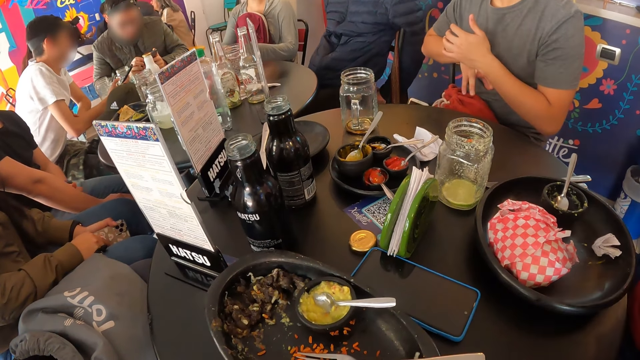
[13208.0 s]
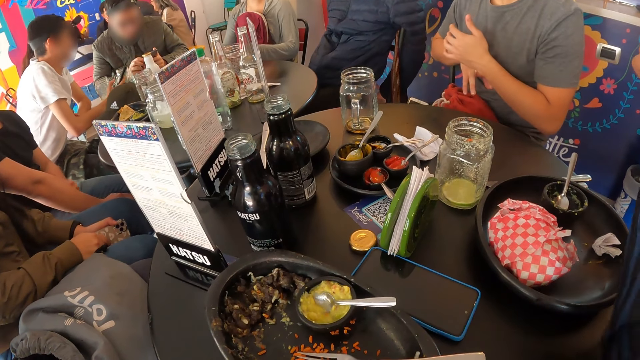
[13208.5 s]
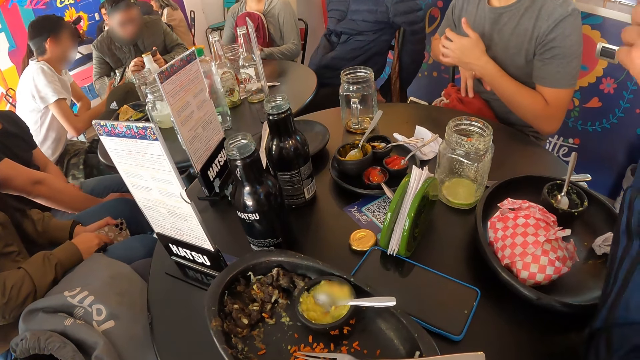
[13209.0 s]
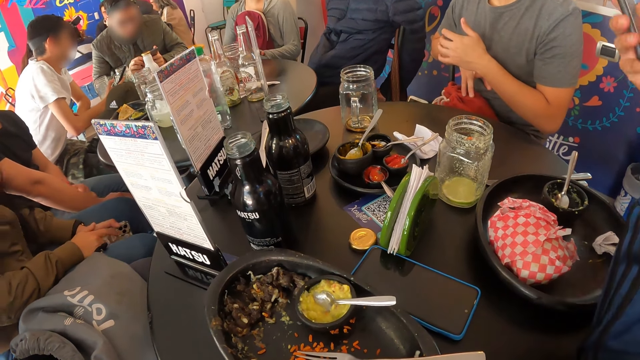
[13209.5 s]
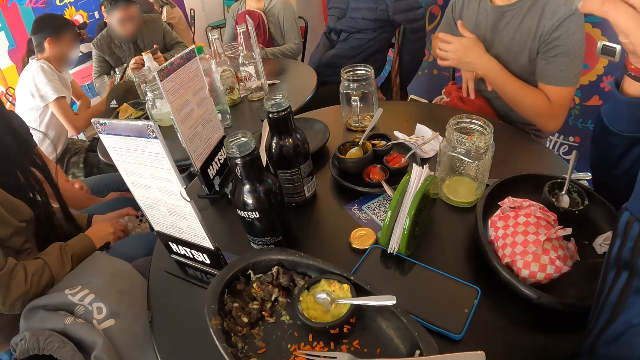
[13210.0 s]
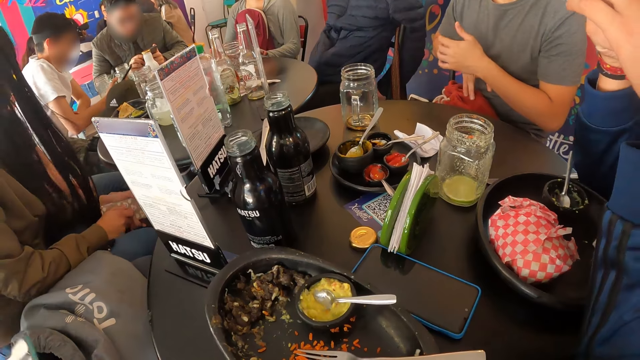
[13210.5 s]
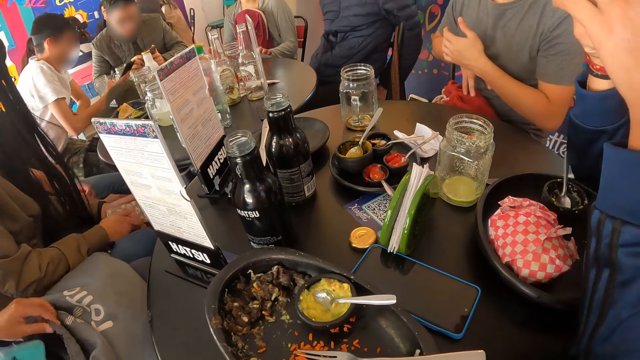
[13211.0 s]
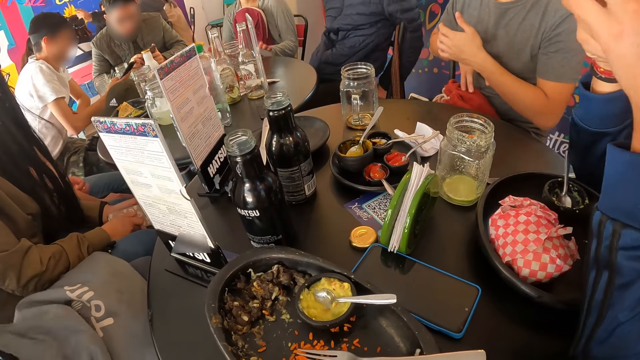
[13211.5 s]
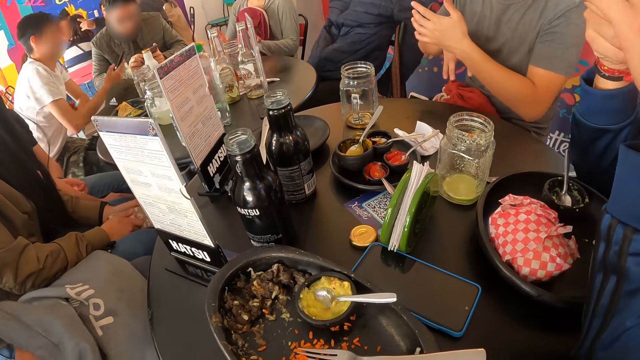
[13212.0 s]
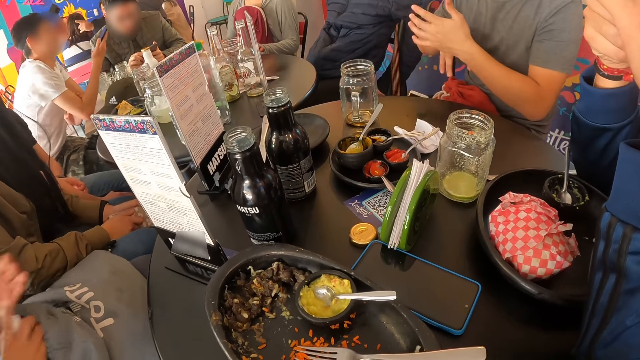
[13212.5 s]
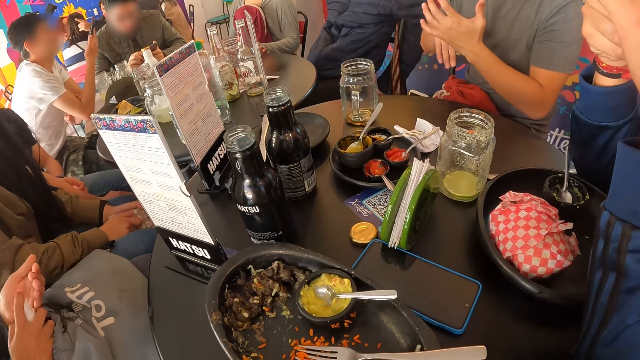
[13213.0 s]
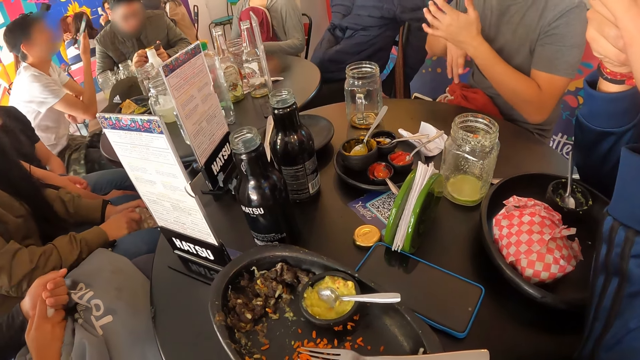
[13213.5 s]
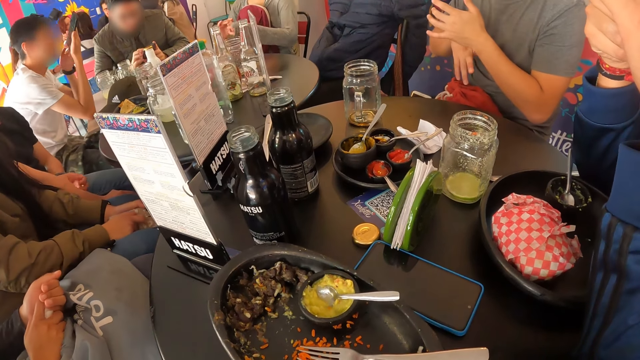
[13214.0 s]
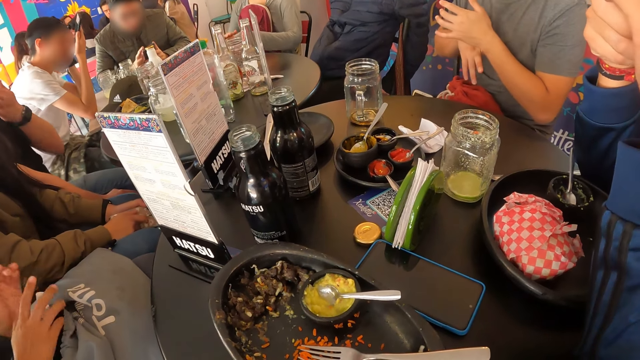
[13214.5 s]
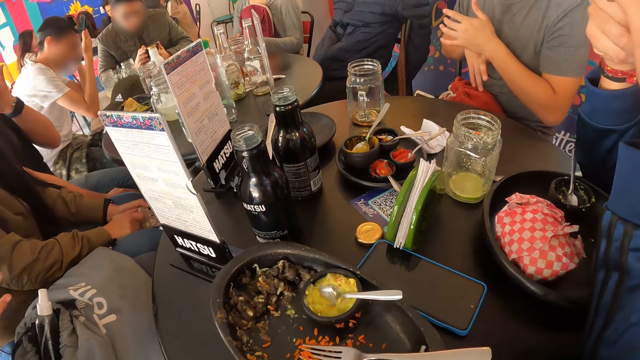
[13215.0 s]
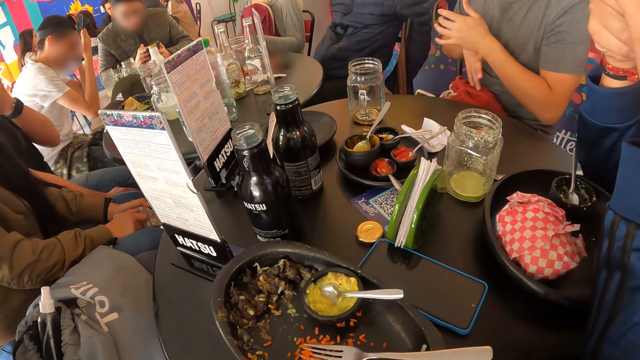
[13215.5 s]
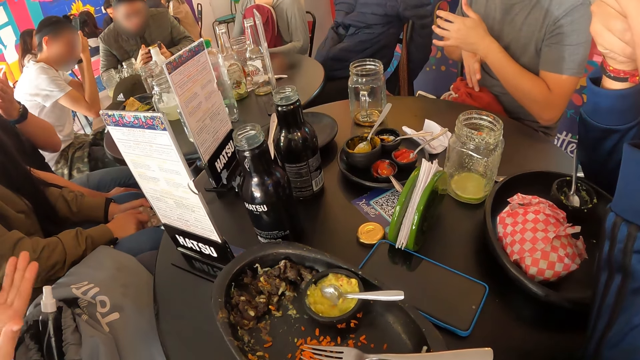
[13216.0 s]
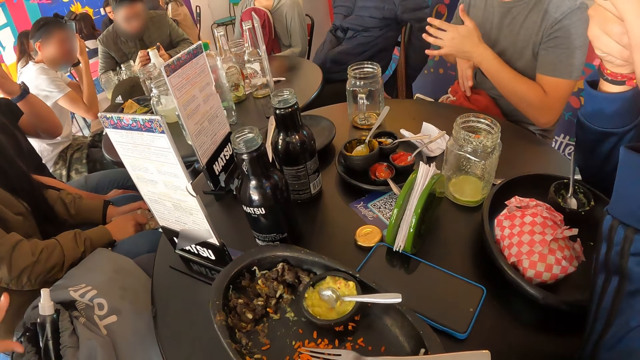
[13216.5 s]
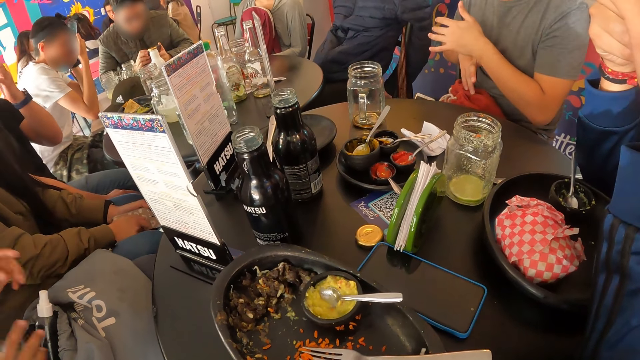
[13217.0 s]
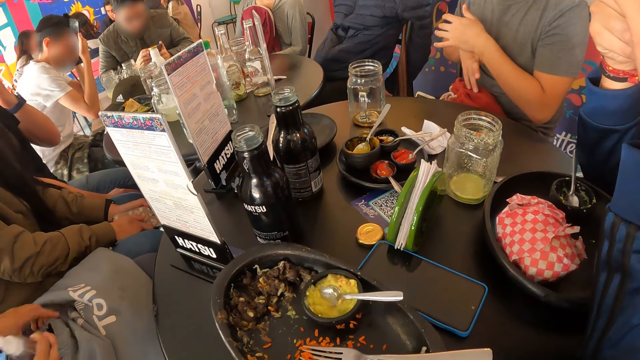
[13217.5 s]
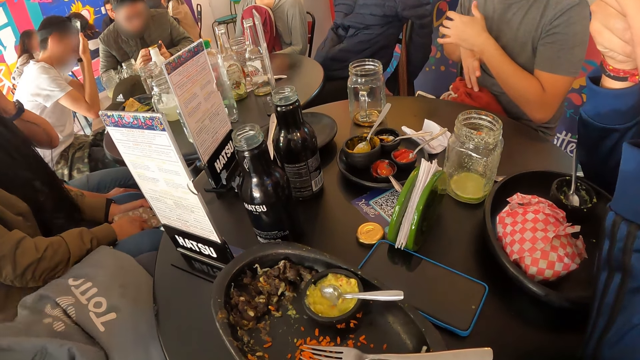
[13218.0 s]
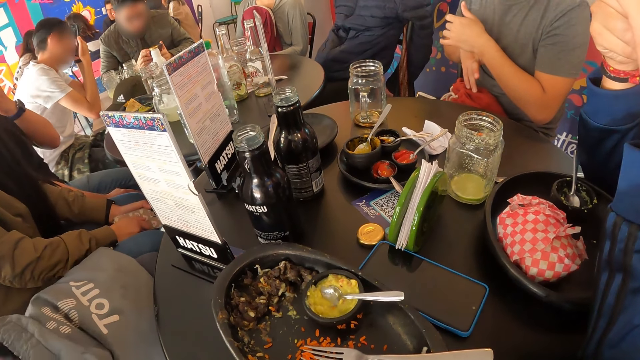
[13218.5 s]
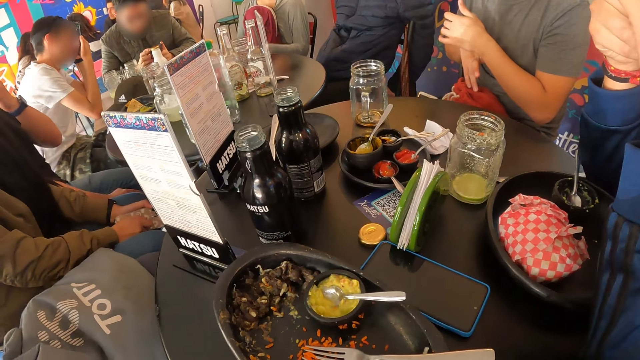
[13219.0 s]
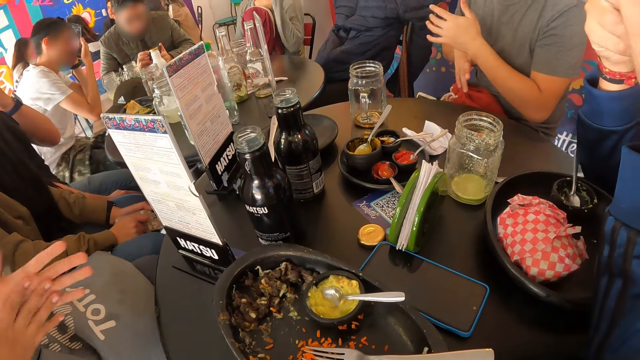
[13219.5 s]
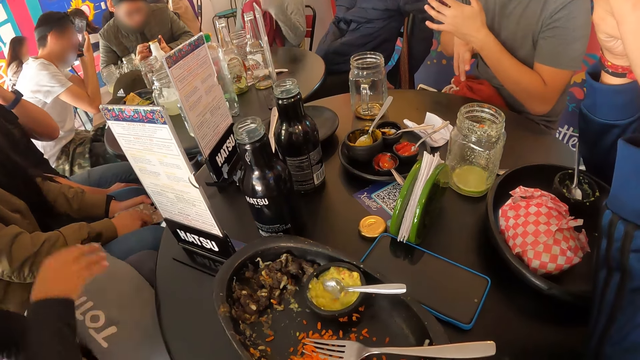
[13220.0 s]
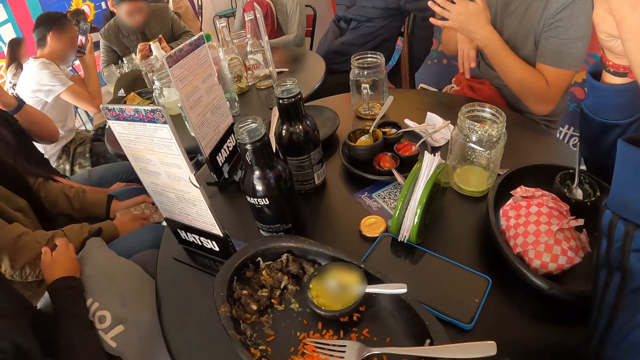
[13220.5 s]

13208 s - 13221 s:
The camera wearer looks around the room. The woman sprays sanitizer from the bottle in her right hand on her hands. The woman rubs her hands together. A man holds his hands. The woman places the bottle into the knapsack on her legs with her right hand.

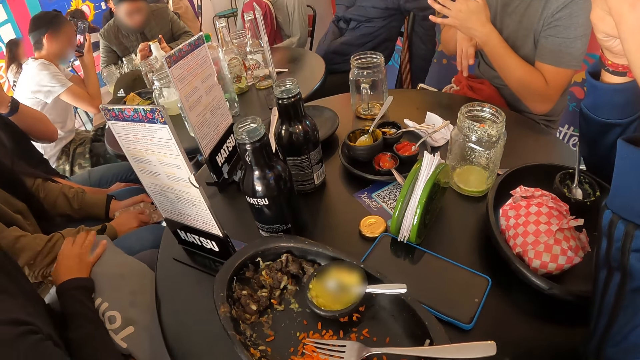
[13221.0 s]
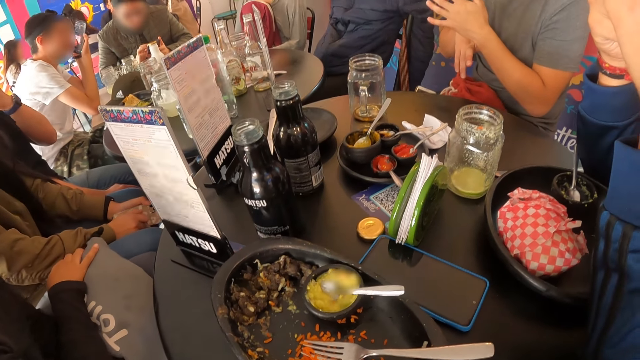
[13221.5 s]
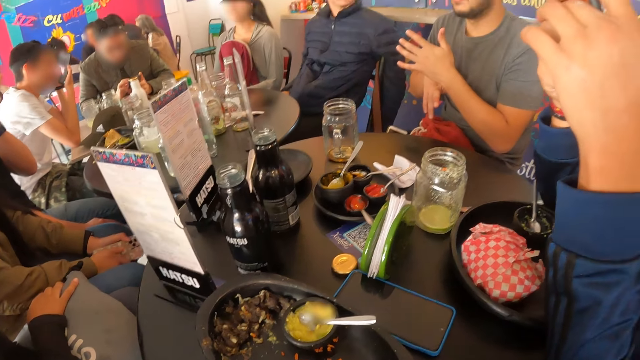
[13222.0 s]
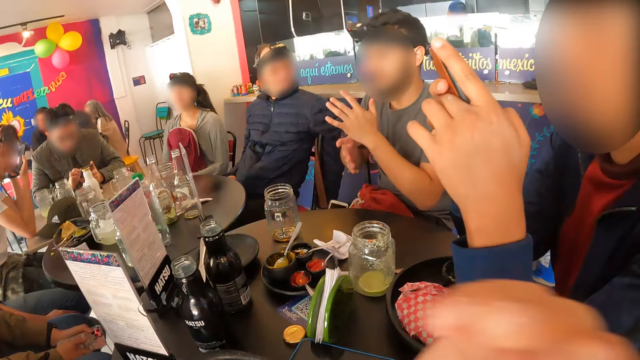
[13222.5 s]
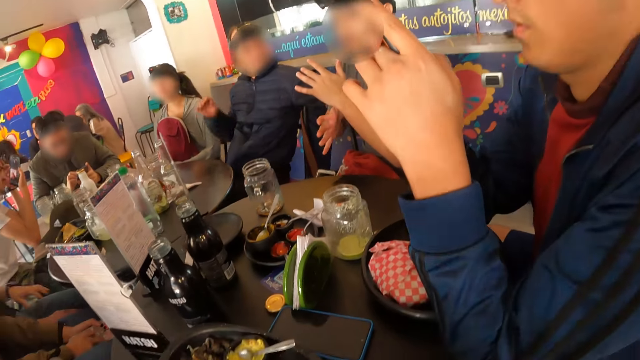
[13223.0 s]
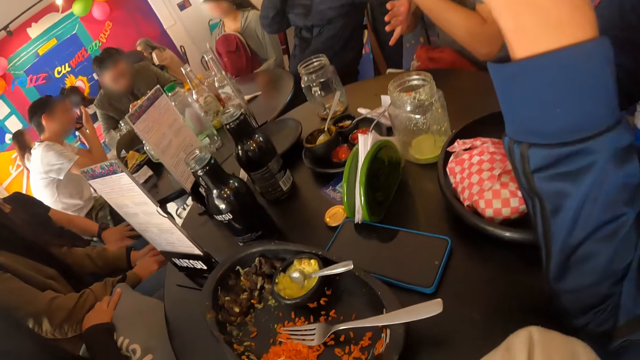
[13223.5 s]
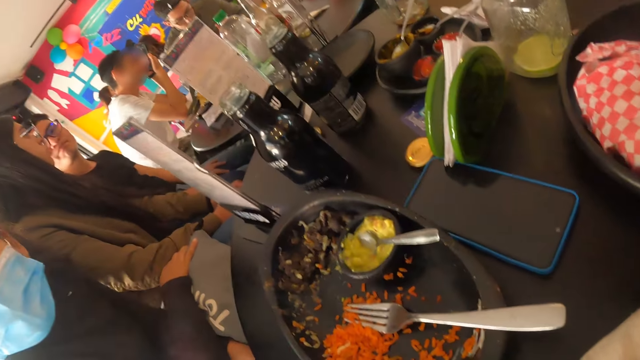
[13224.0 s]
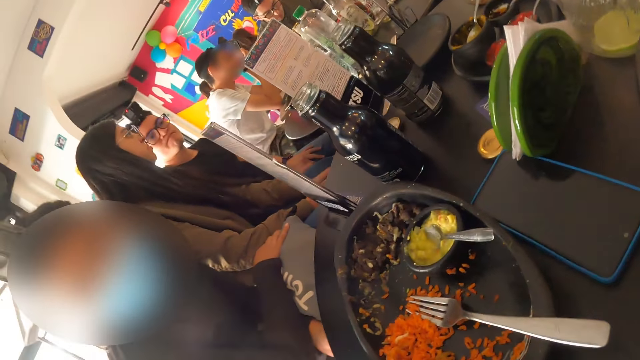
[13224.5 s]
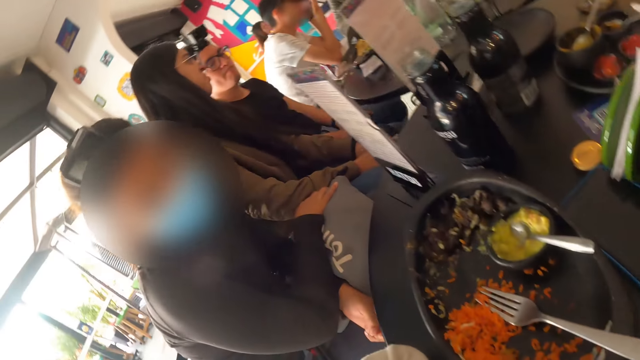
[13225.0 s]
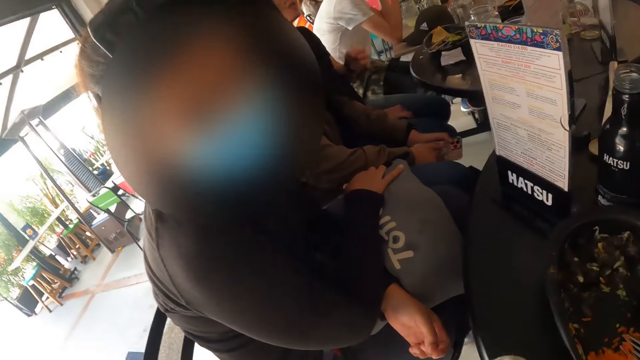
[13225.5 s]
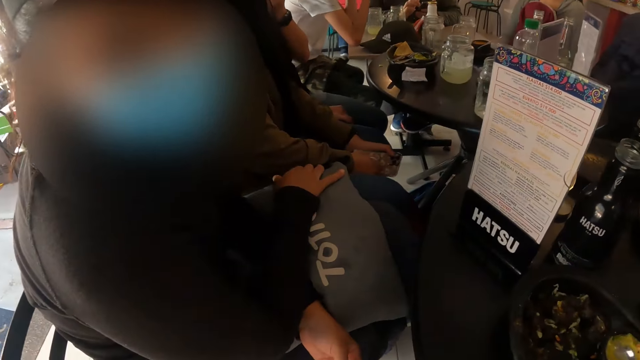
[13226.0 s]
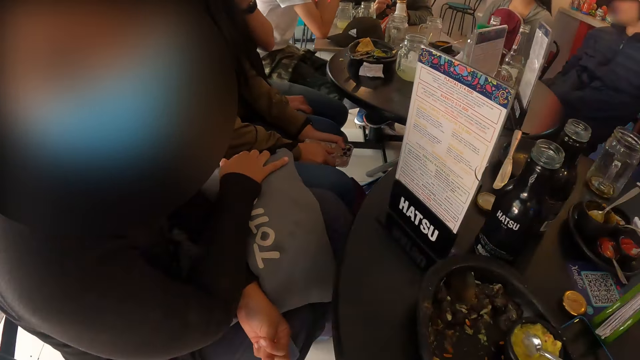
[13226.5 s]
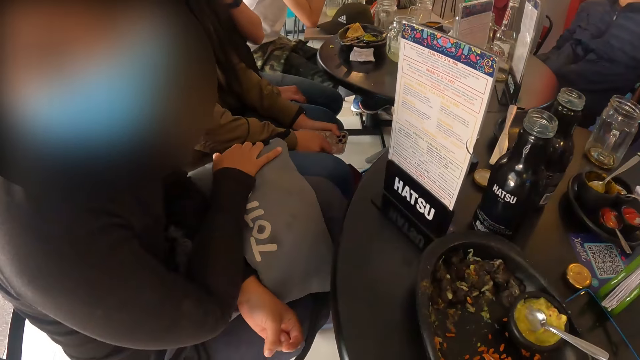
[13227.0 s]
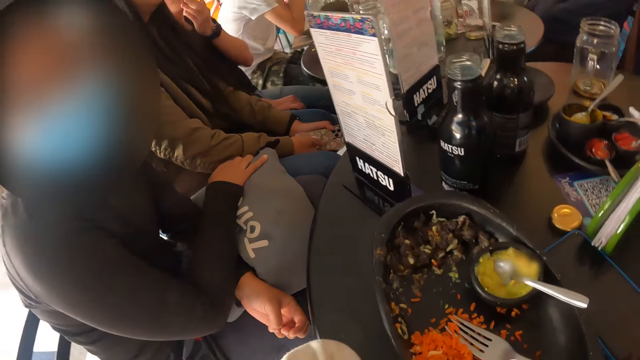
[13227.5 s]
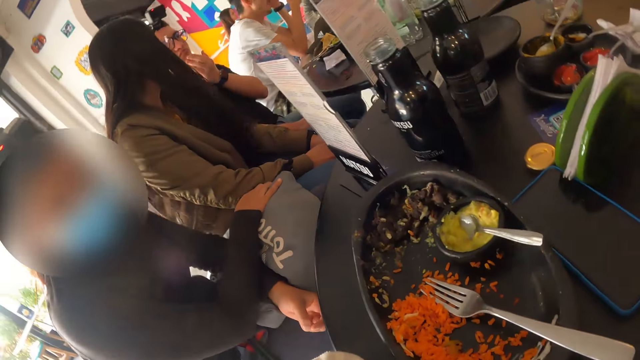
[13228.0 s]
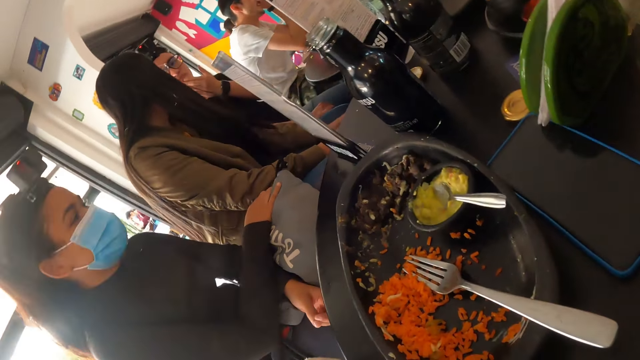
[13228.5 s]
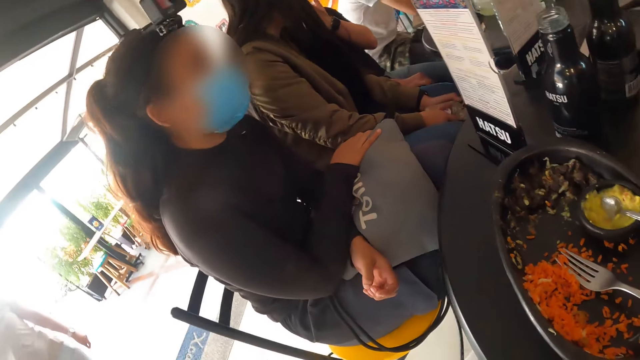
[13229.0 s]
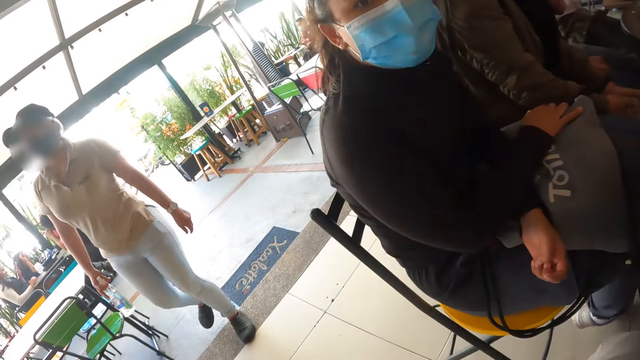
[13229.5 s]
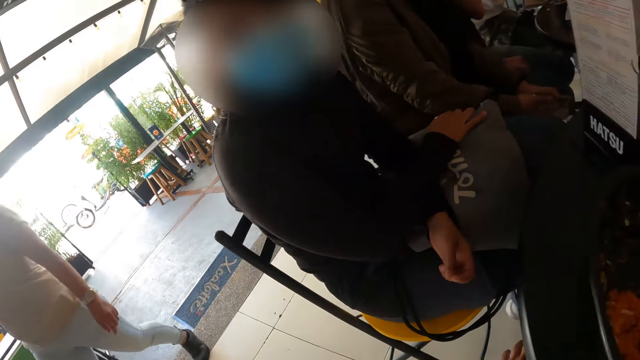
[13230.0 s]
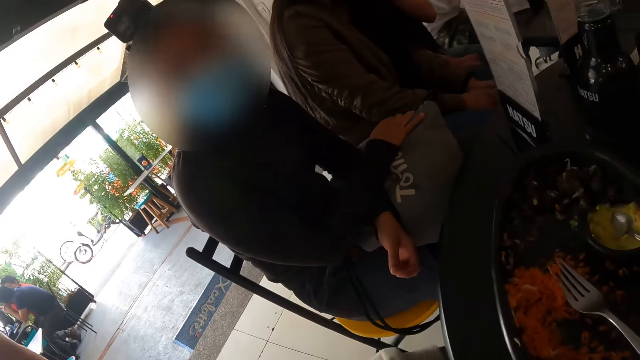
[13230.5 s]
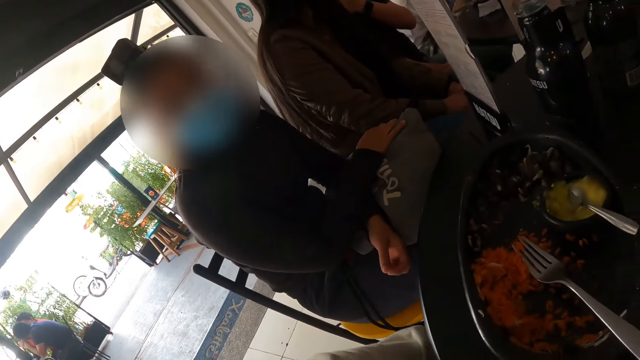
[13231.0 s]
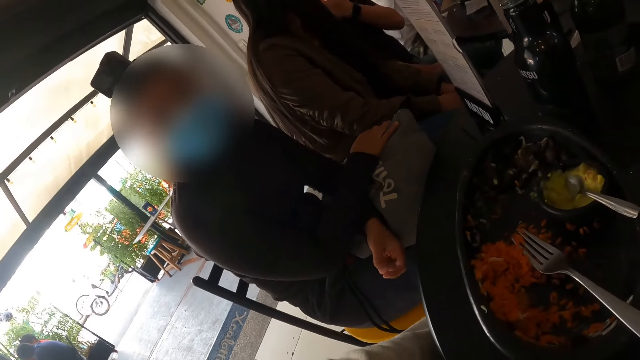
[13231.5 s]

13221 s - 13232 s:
The camera wearer looks around the room. They converse with the woman. The woman nods her head. The camera wearer looks around the room.
